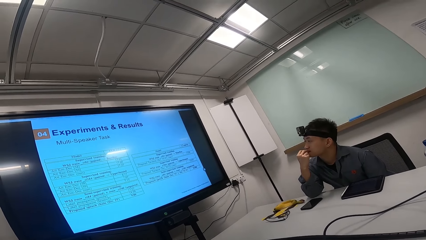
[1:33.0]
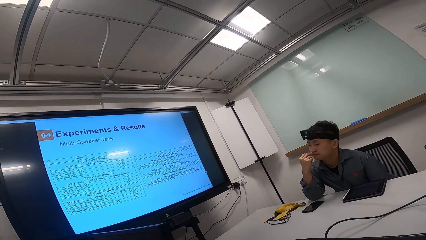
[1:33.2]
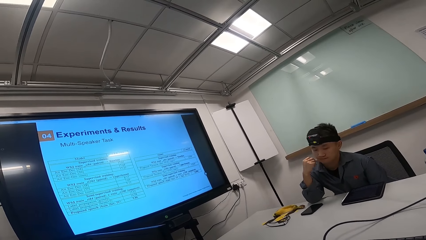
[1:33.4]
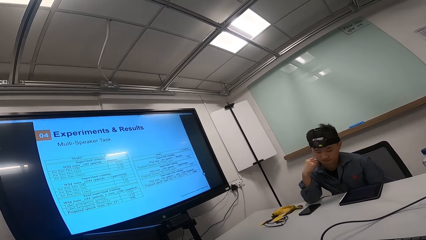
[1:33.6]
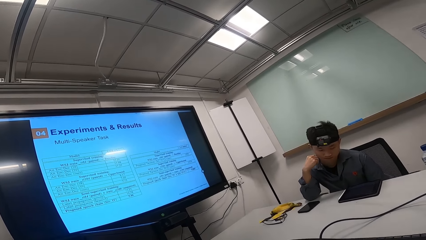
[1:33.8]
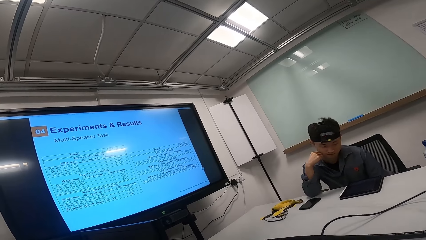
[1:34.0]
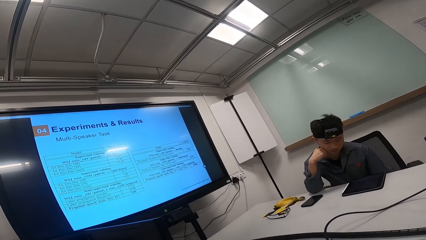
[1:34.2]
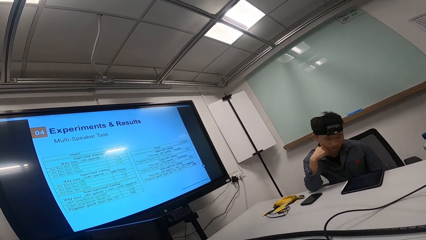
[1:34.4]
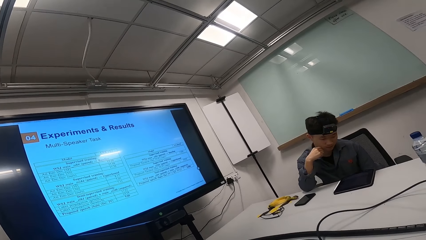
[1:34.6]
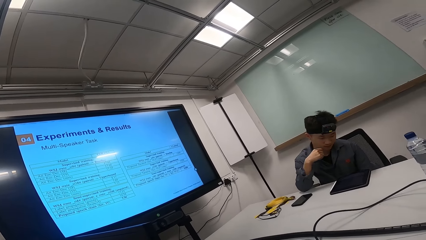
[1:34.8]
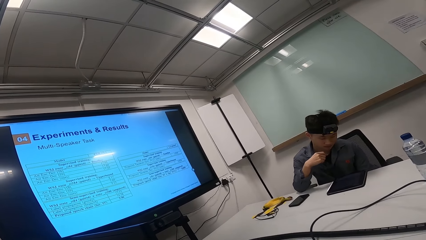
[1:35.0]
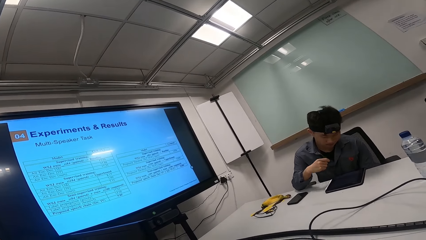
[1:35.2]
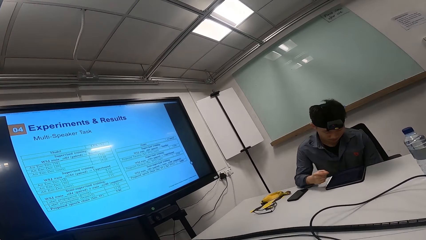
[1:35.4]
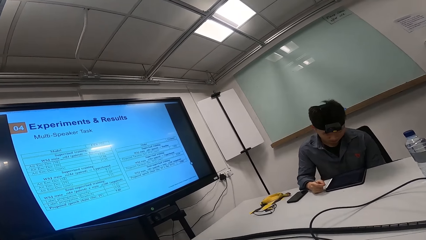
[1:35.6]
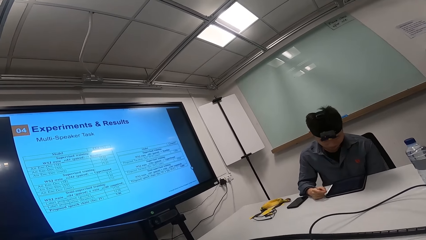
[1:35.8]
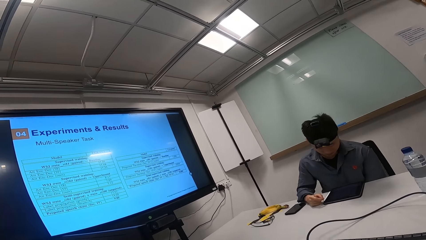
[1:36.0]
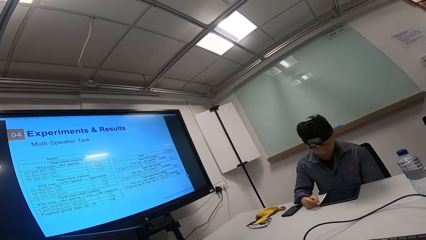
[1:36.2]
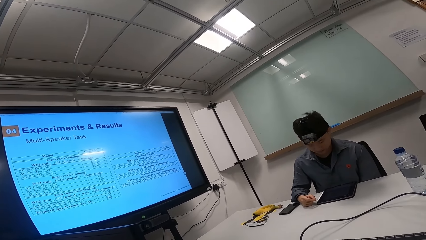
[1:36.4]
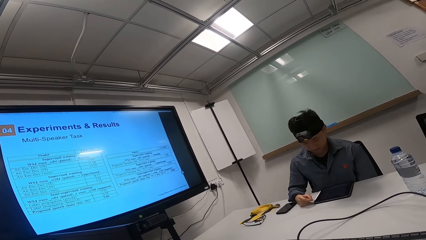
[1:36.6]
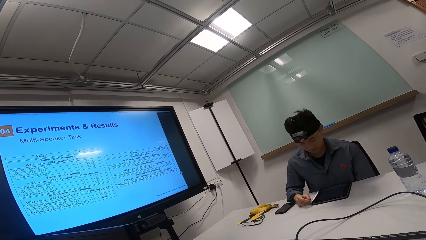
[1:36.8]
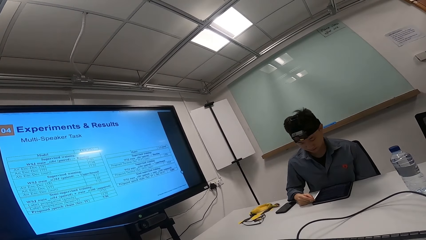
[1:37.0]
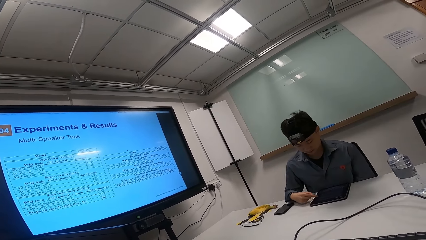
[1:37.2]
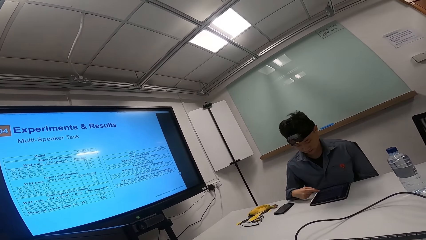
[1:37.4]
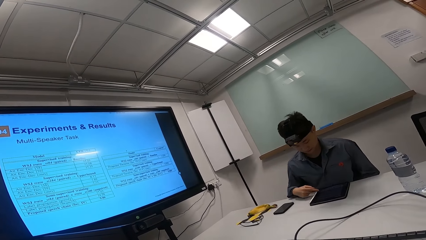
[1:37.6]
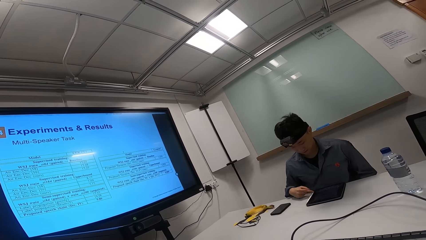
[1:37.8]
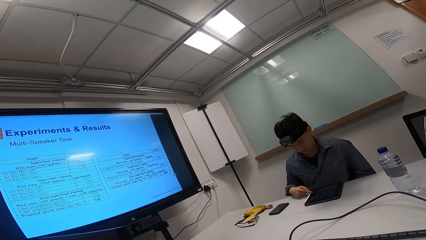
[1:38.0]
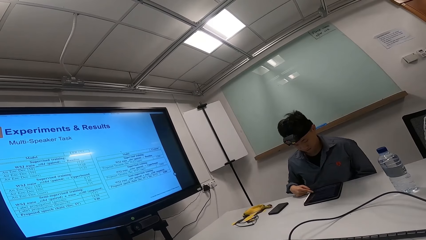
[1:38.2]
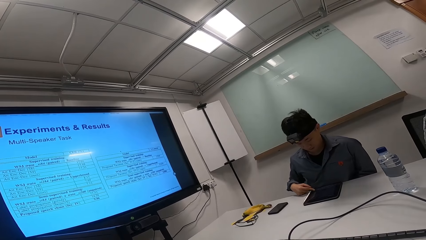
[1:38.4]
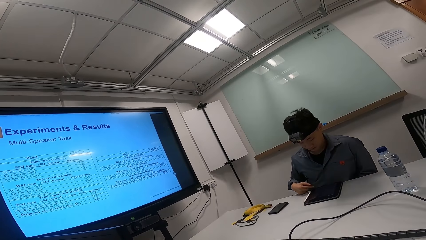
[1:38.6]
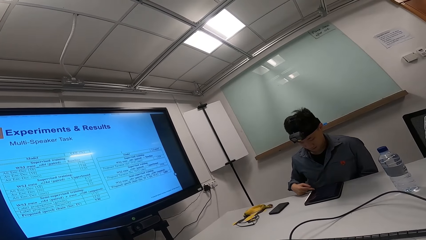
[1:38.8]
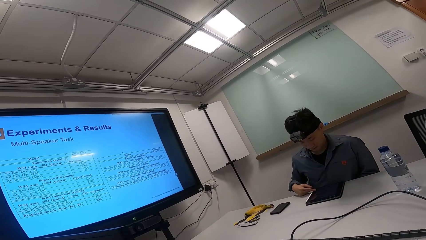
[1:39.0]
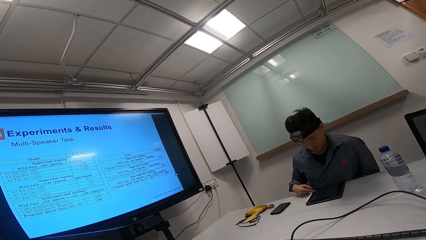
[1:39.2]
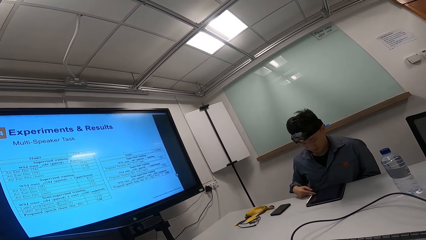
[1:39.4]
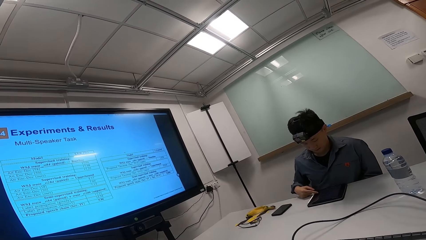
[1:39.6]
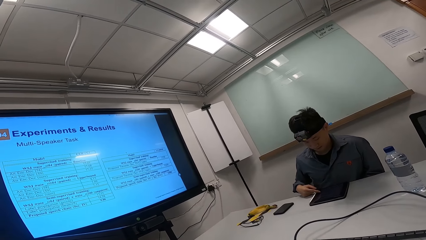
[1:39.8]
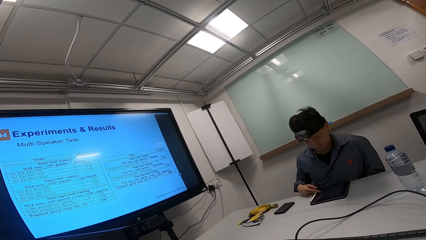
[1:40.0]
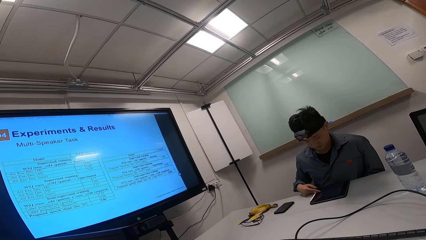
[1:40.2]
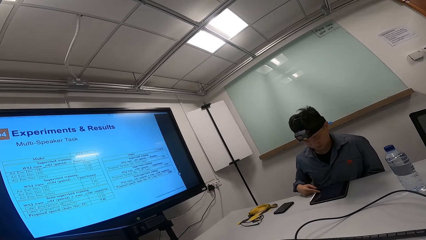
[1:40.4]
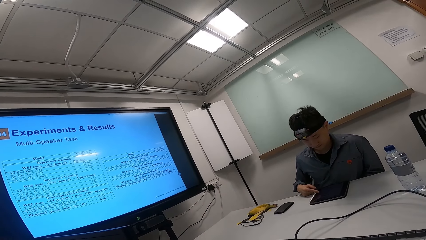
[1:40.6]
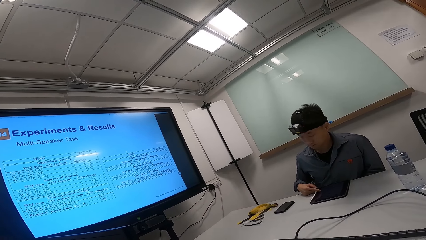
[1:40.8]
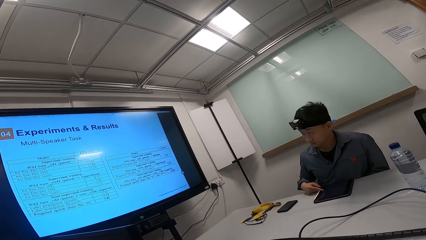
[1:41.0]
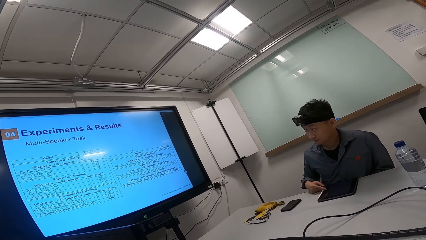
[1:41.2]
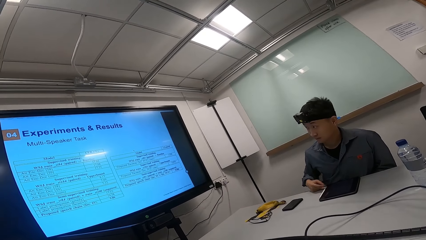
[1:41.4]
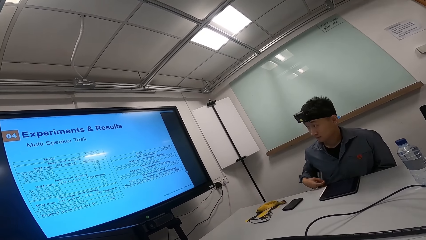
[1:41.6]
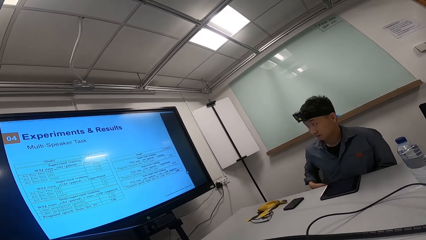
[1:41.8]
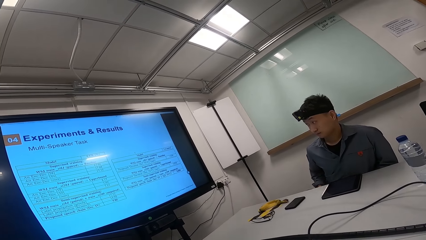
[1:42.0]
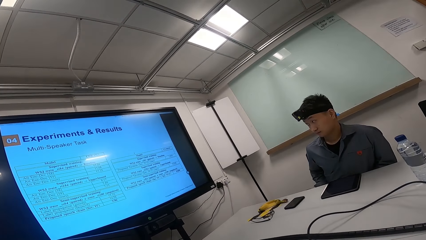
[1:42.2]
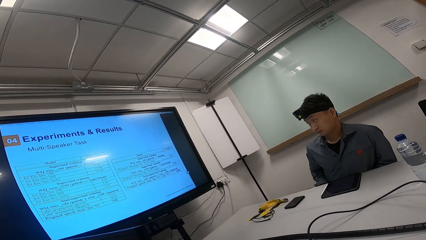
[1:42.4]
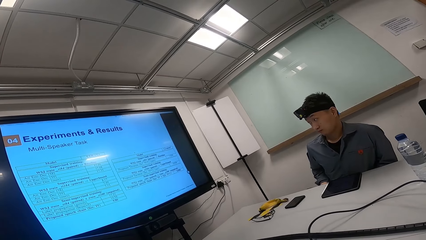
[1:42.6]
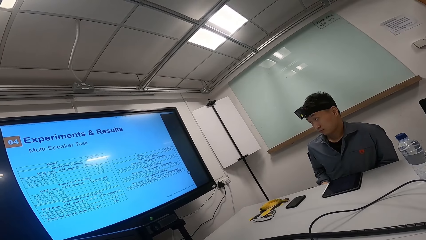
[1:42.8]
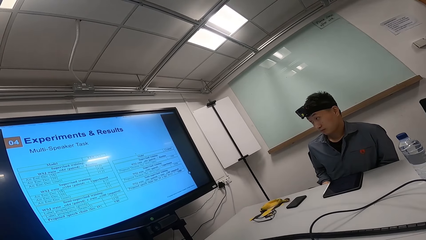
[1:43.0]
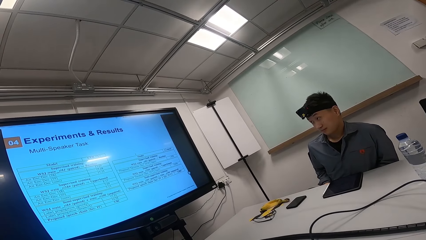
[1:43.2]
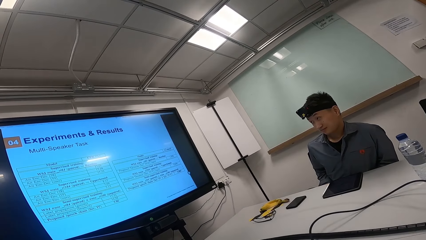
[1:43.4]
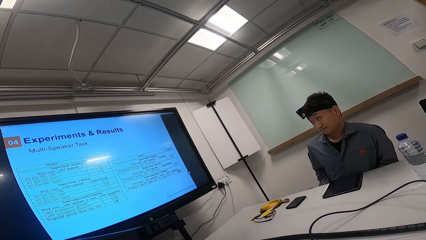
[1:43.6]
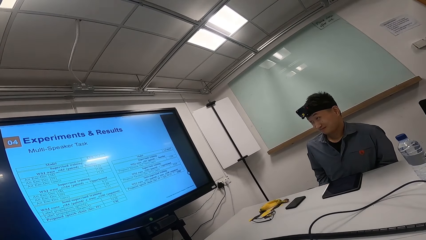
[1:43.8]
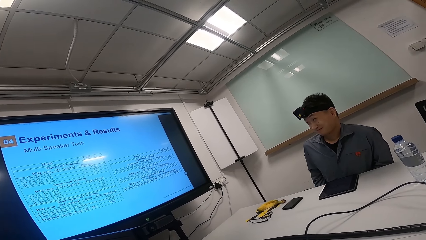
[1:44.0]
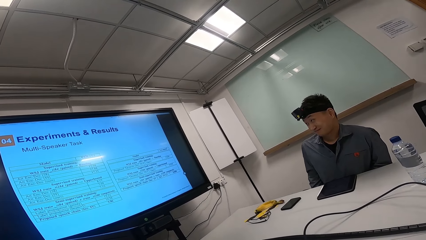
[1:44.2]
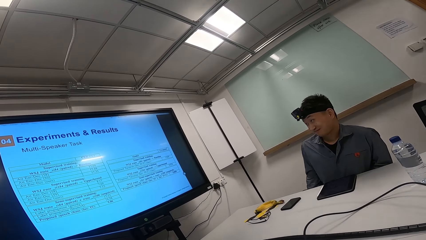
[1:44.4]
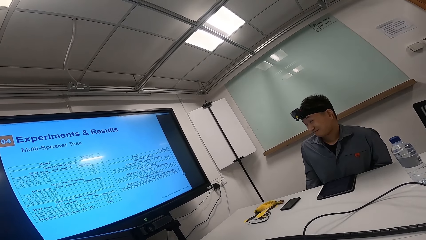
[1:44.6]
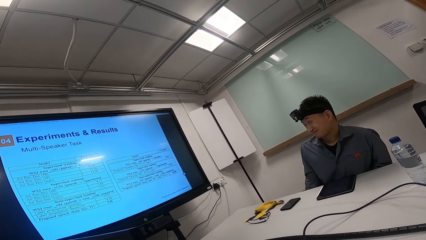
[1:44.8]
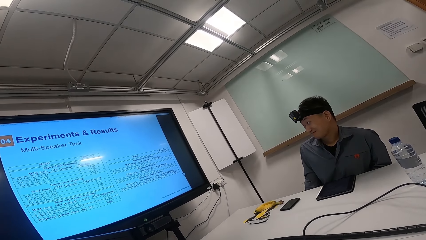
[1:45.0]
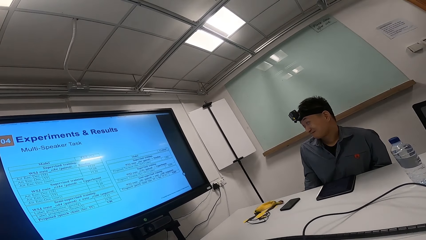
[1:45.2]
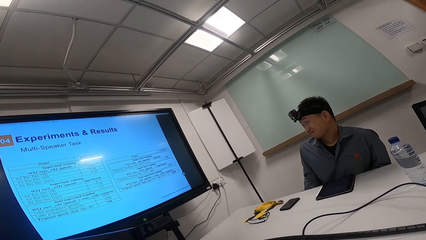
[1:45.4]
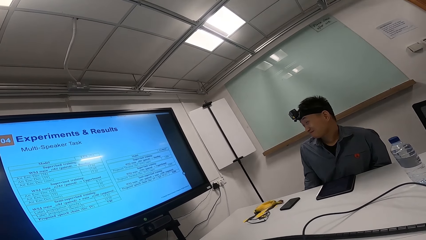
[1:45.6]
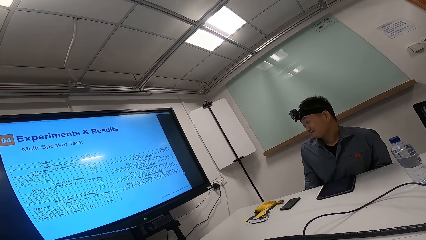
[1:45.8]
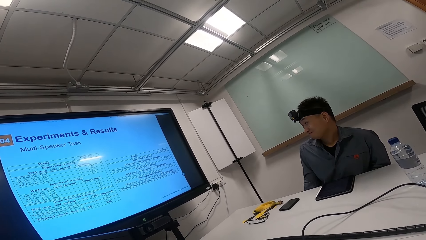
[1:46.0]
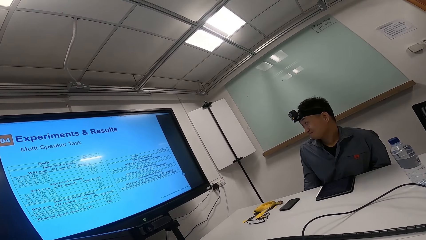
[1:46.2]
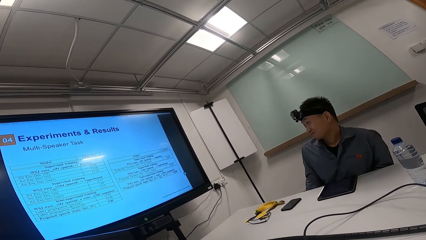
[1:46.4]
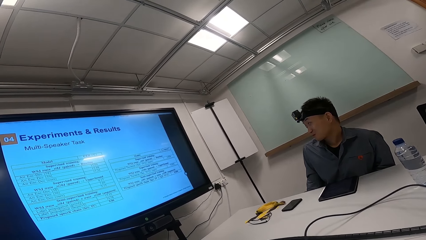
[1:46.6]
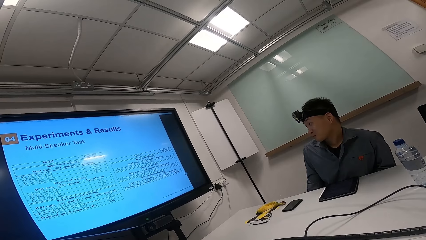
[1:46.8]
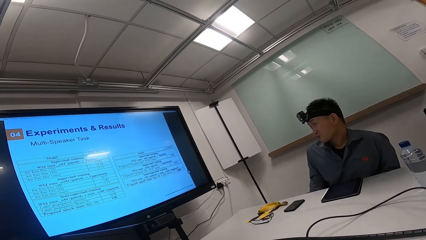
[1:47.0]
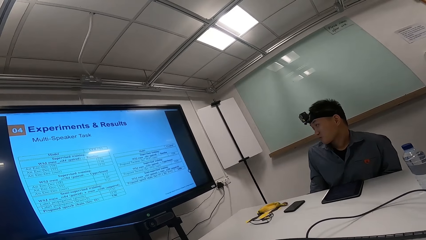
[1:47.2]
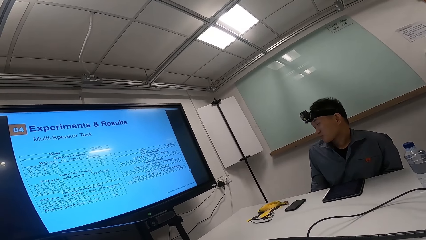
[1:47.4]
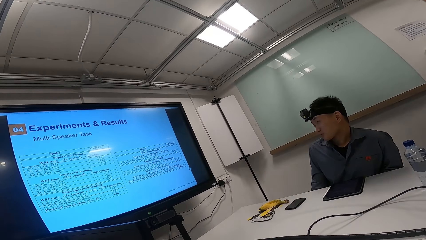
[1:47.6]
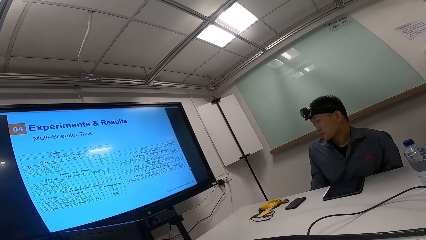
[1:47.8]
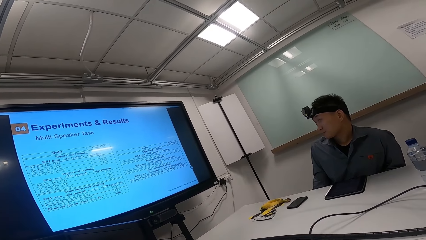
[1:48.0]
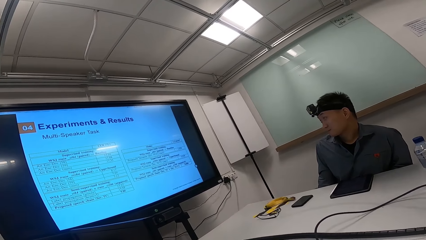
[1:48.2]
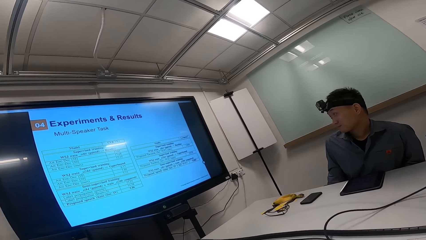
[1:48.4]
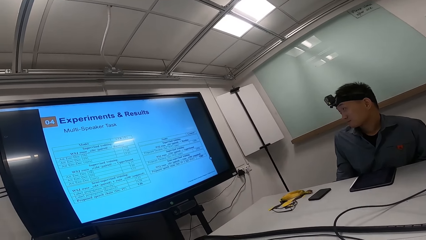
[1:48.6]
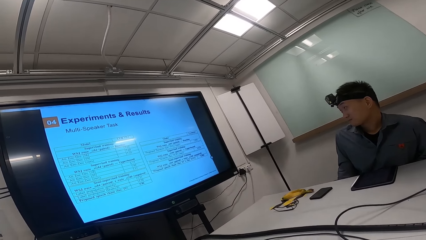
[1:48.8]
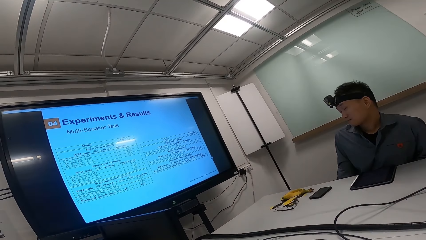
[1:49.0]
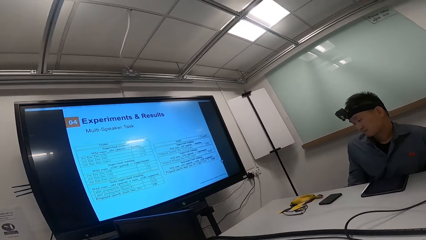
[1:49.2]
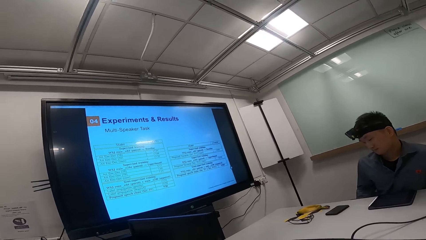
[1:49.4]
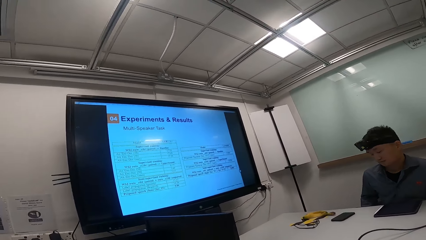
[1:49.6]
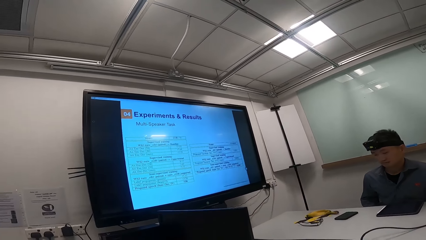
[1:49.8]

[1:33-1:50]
A person looks at the tablet, scrolls the tablet, looks at the screen, puts the hand down, and smiles at the screen.
